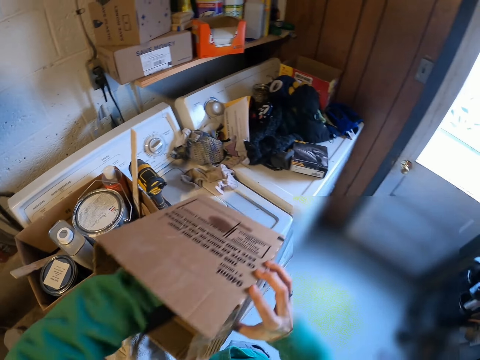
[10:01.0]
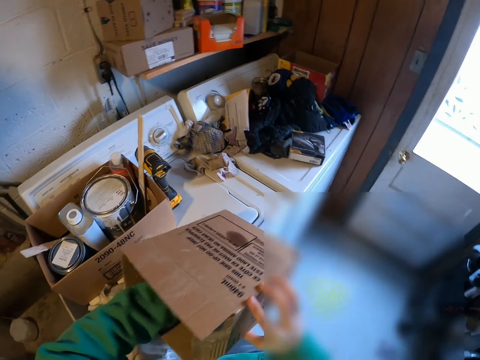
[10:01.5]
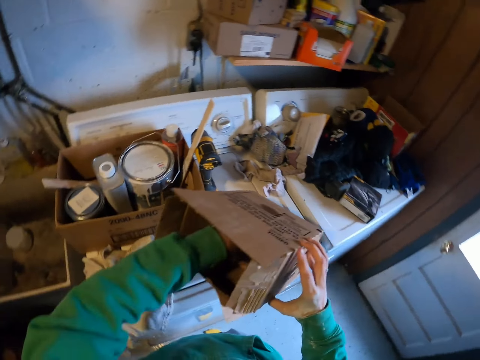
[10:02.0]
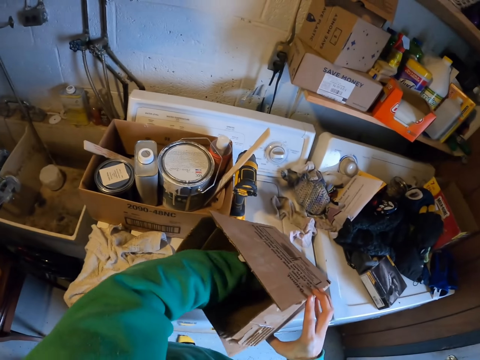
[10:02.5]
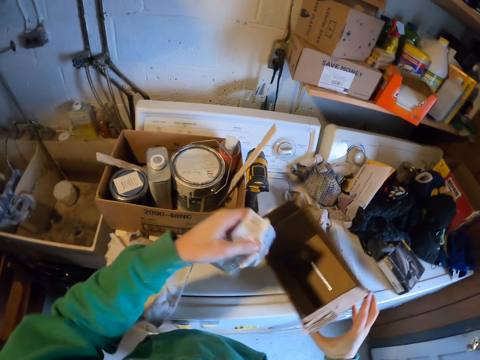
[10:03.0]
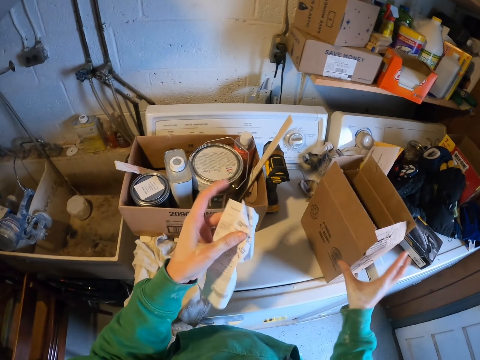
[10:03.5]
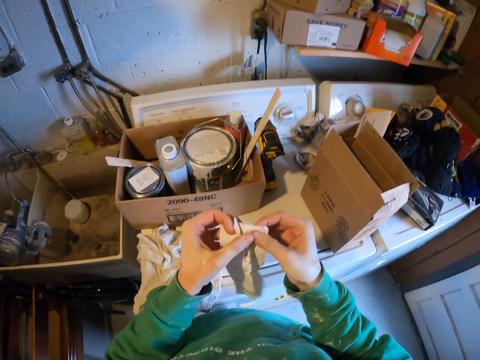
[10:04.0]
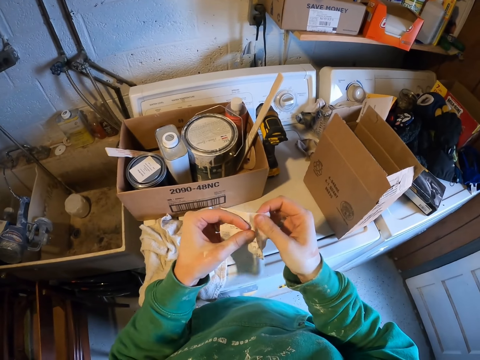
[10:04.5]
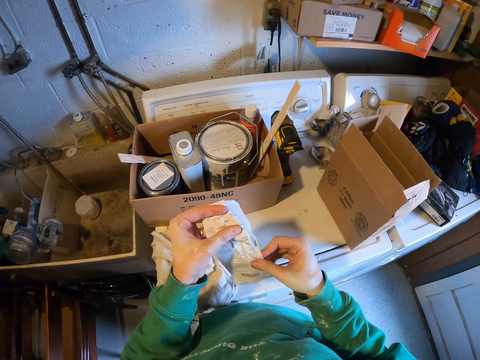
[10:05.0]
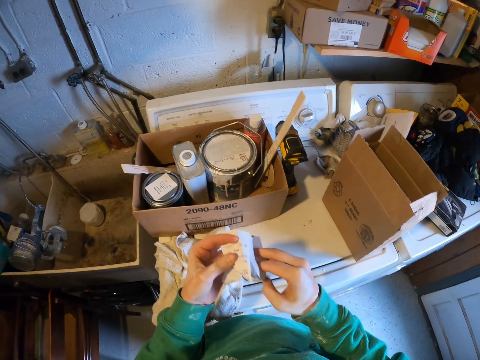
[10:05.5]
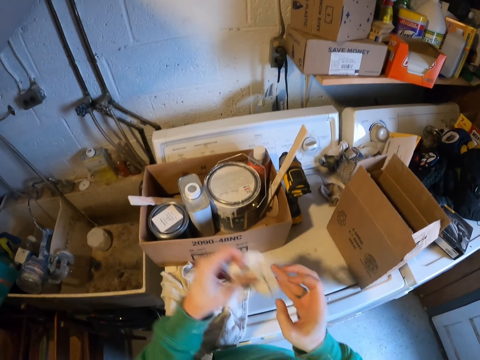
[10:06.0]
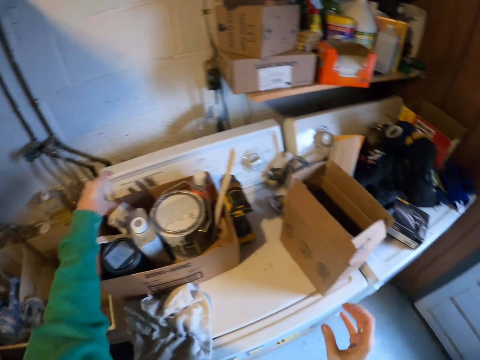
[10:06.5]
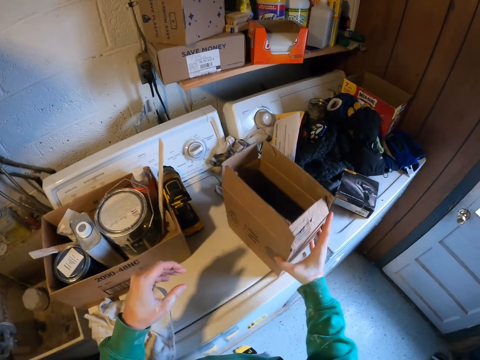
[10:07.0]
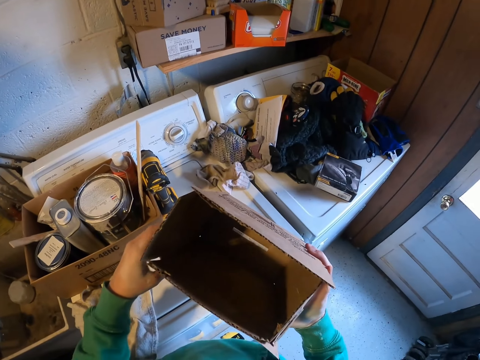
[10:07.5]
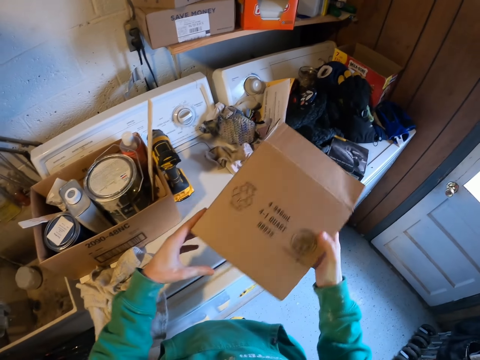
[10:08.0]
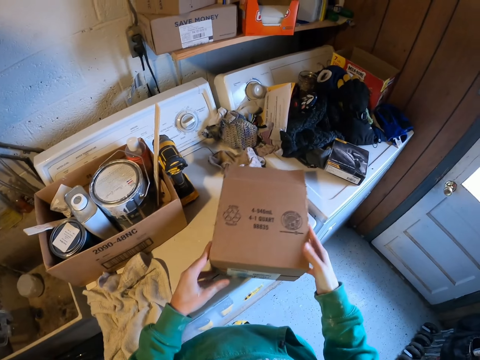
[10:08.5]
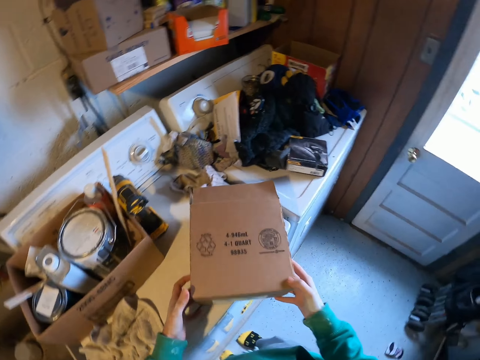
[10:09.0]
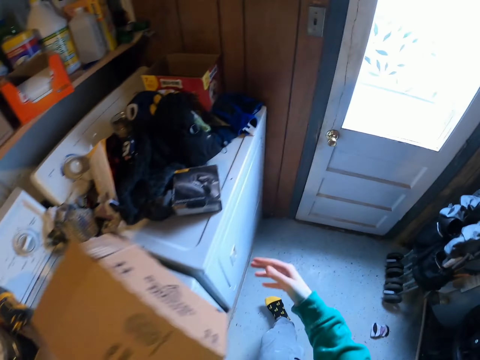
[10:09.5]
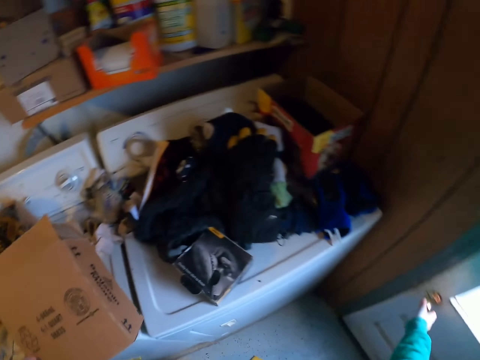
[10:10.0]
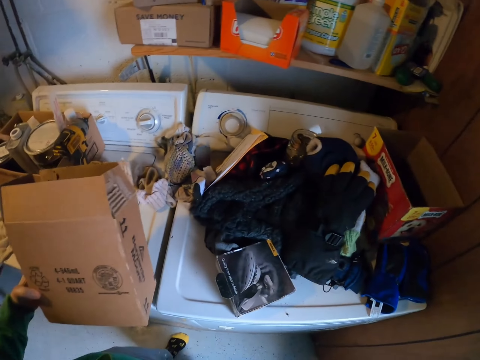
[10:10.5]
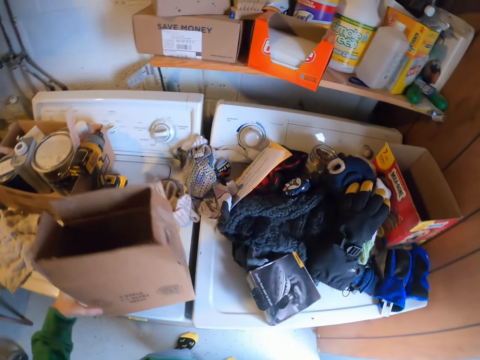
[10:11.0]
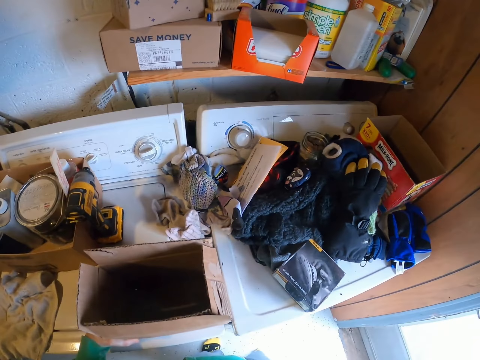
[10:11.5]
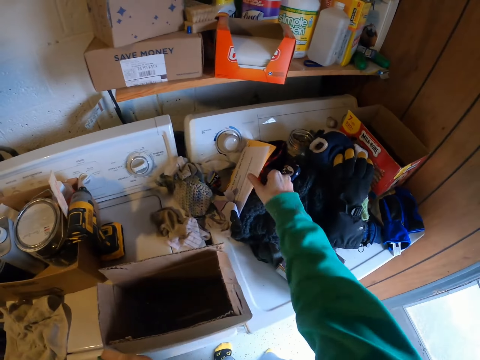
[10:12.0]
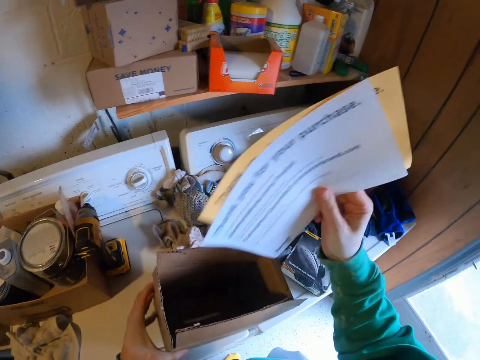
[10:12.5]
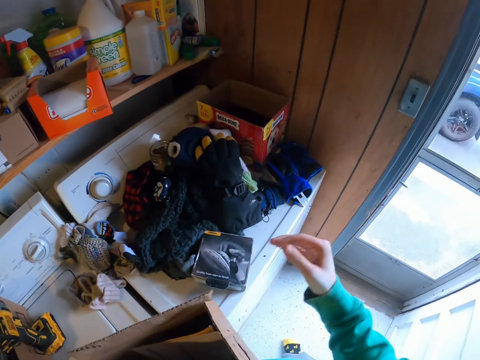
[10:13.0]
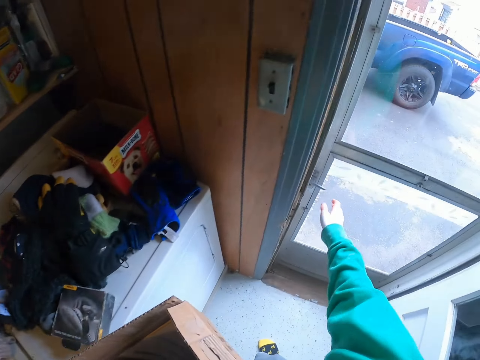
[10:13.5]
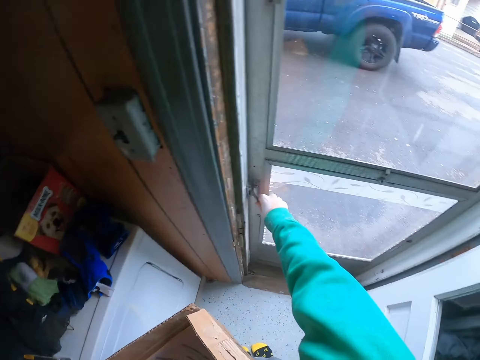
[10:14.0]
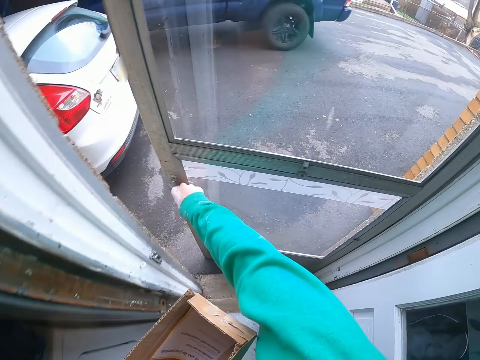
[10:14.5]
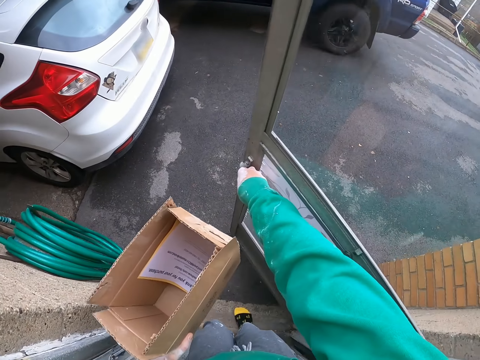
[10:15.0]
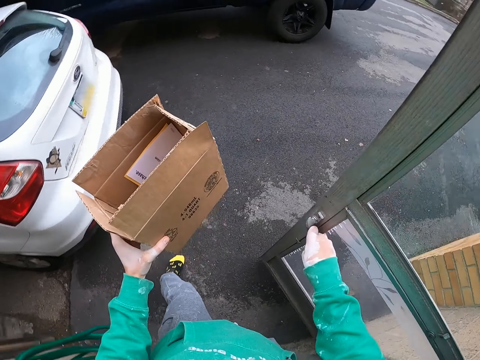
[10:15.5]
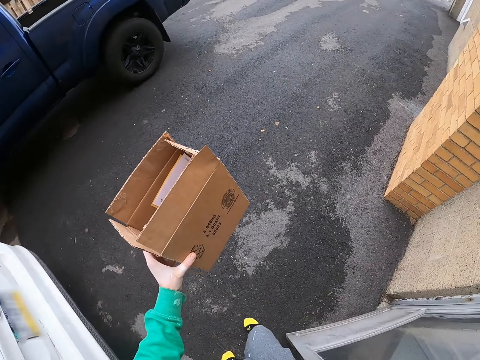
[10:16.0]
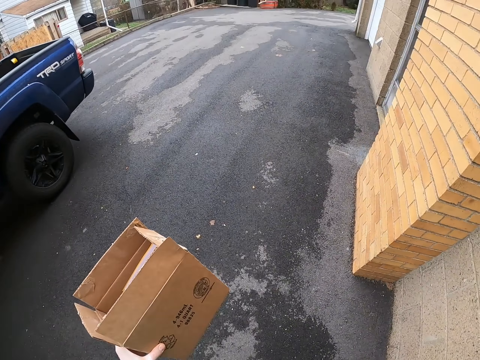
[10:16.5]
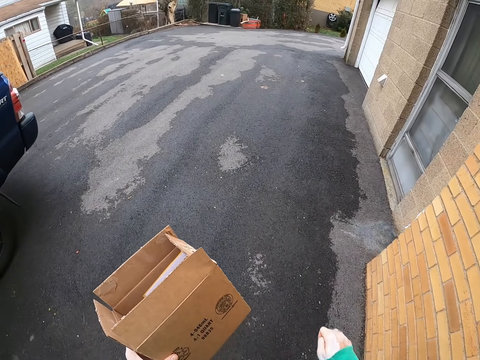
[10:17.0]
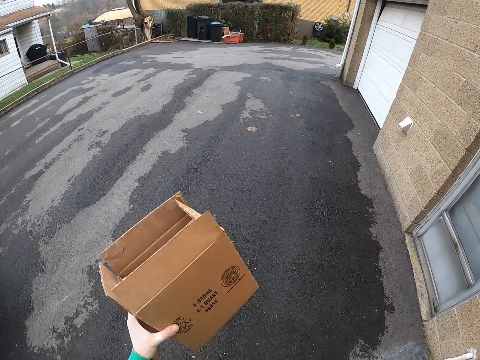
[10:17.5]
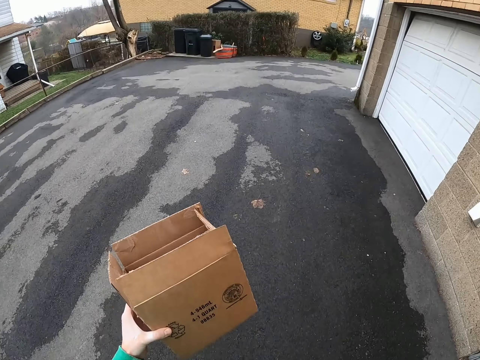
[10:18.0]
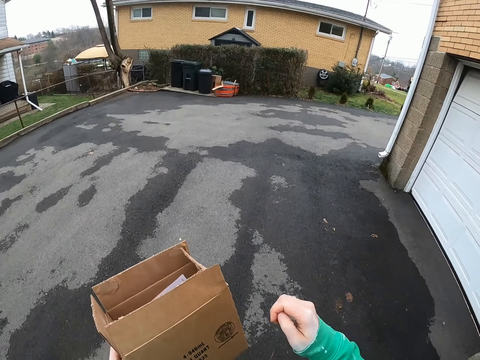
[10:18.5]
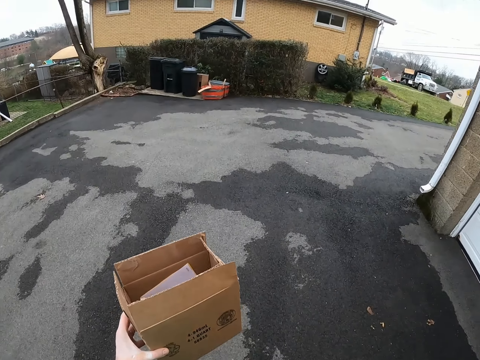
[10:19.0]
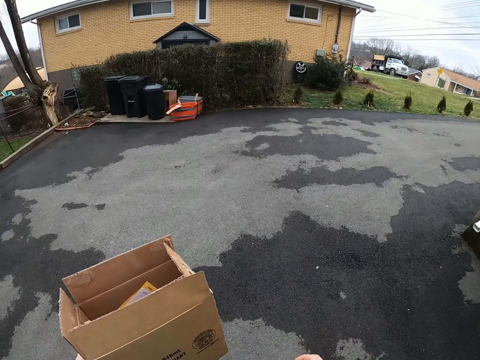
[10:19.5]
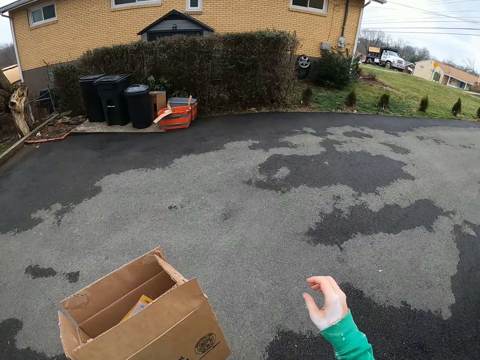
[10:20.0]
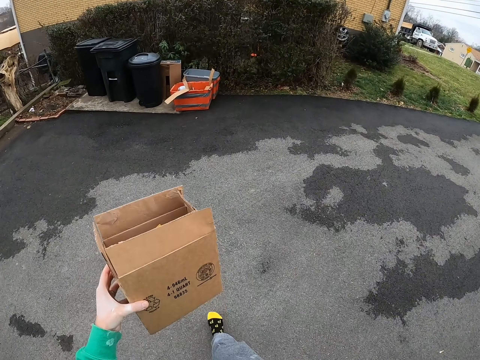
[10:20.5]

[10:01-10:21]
The camera wearer picks up a receipt in the carton. They put the carton on the washing machine, hold the receipt, fold the receipt, and put the receipt in the carton. They pick up the carton from the washing machine and look in the carton. They hold the carton on the washing machine. They move around and open the door. They look around. They pick up papers from the laundry and put the papers in the carton. They walk around, open a door, and walk around. They walk along the pavement.

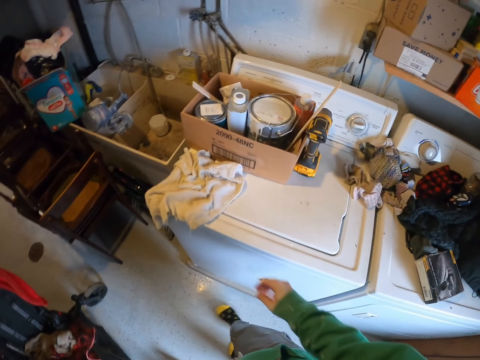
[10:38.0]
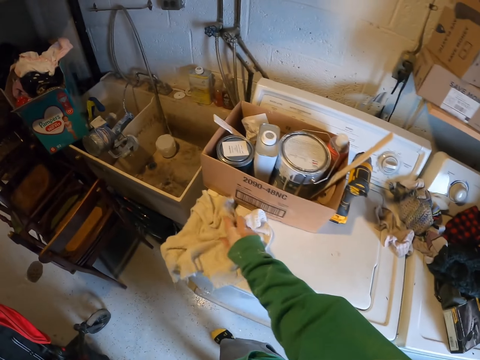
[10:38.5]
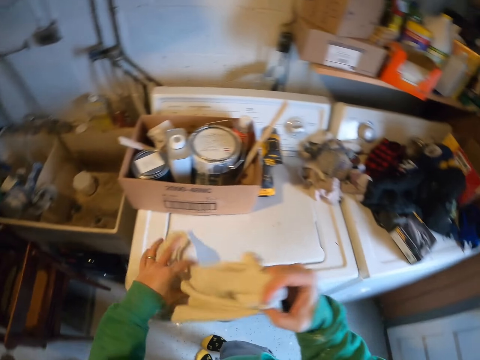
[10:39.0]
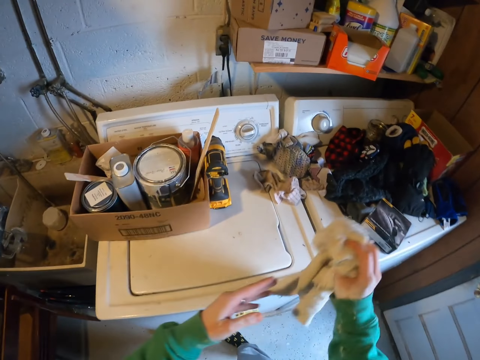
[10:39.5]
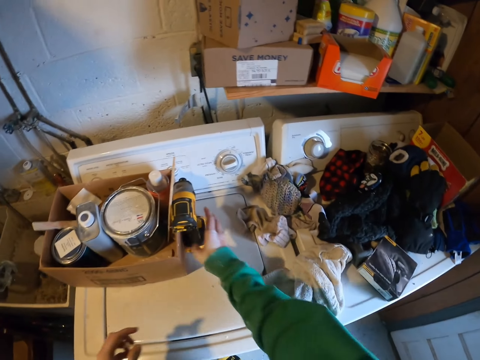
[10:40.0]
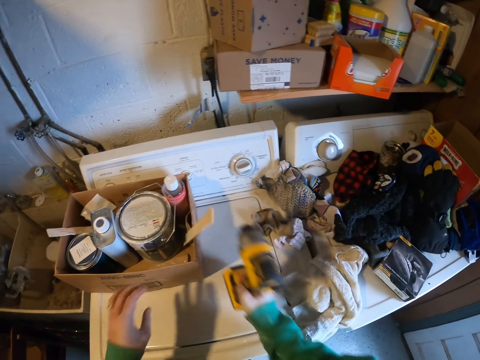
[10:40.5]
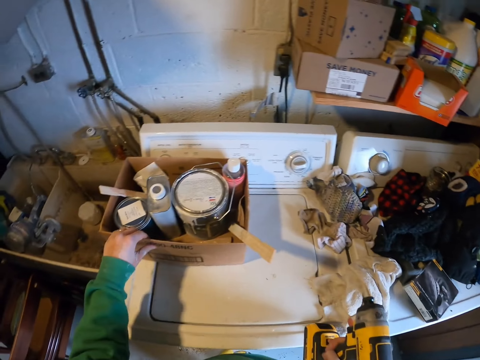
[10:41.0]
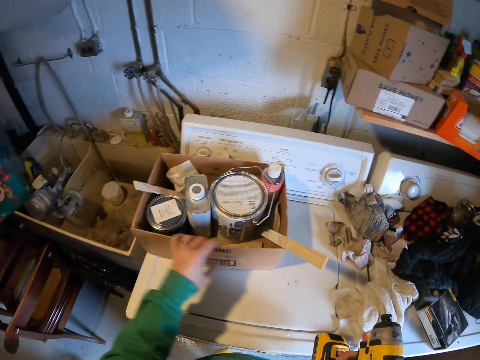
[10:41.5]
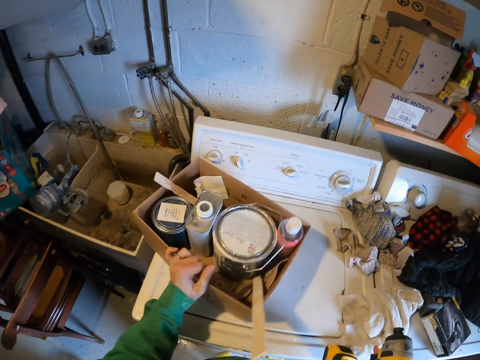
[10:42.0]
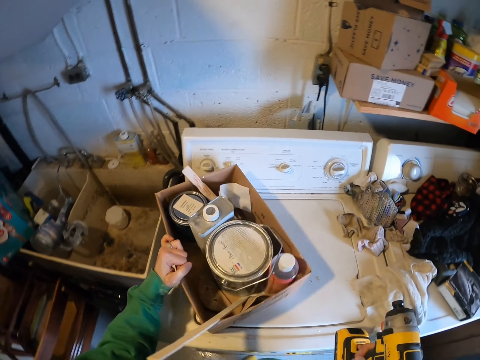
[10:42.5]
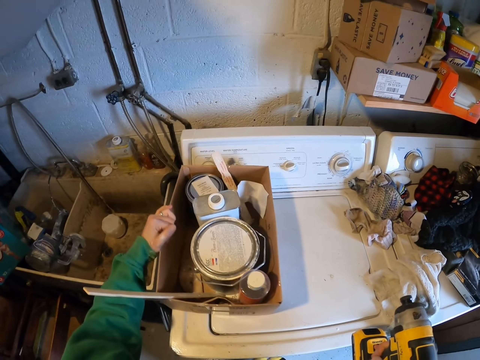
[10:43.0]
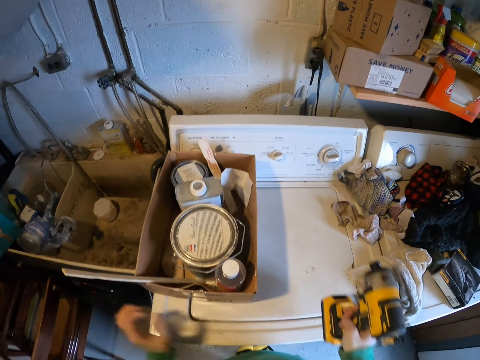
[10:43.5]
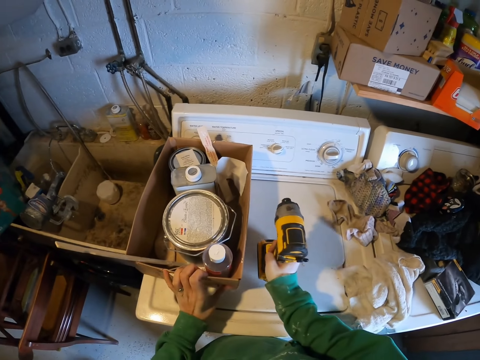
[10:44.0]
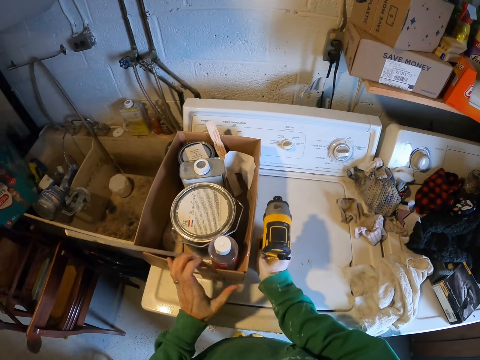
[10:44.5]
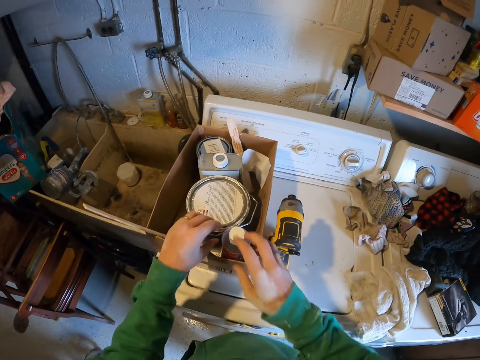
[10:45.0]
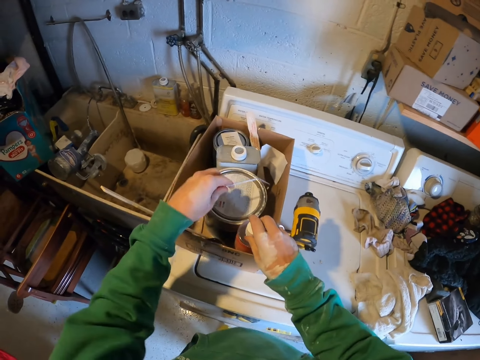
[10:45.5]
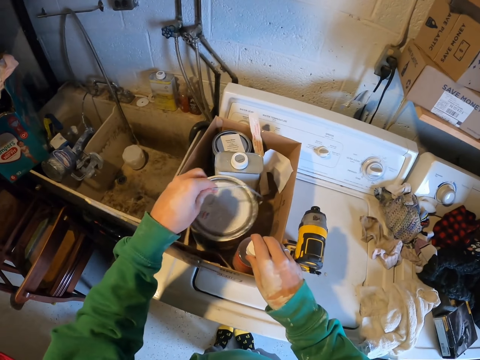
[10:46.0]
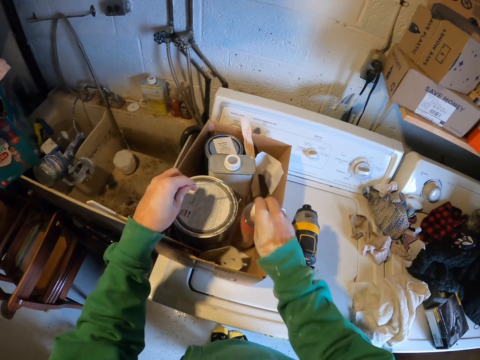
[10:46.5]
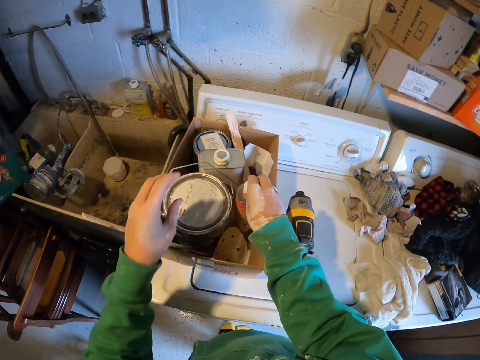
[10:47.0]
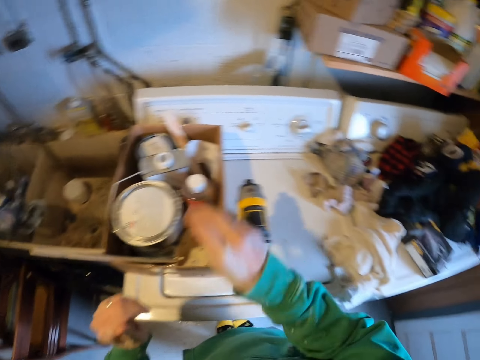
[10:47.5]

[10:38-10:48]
The camera wearer picks up a towel on top of the washing machine and puts the towel on the washing machine. They pick up a hand drill on top of the washing machine. They move the carton on the washing machine. They put the hand drill on the washing machine. They move the paint can in the carton and move the bottle in the carton.
